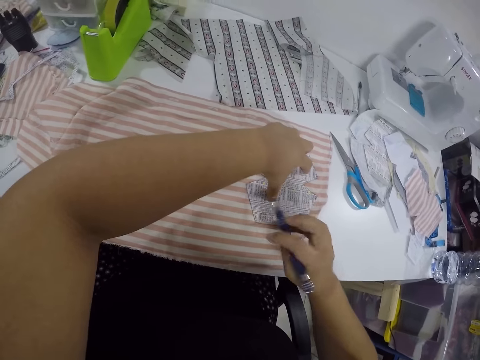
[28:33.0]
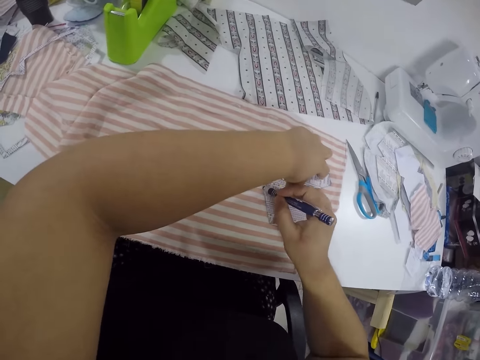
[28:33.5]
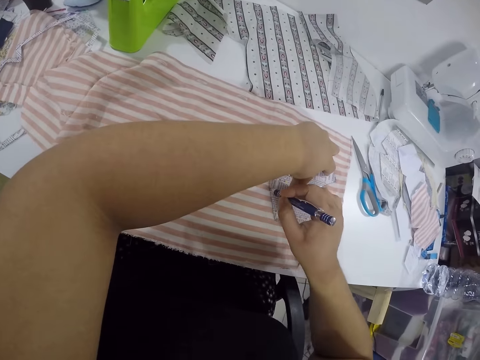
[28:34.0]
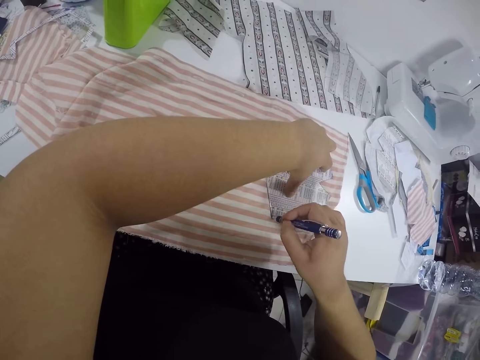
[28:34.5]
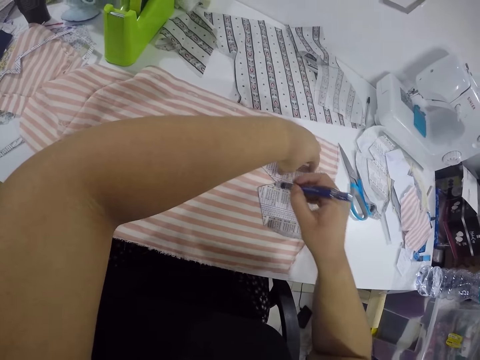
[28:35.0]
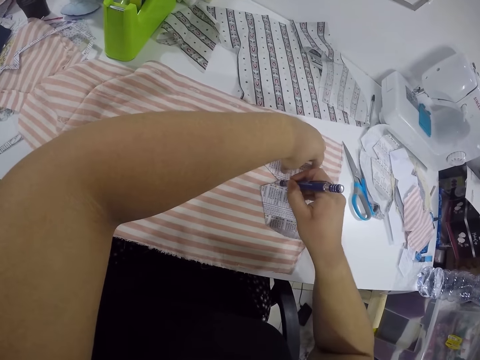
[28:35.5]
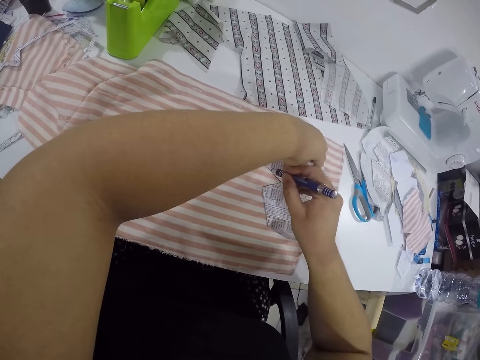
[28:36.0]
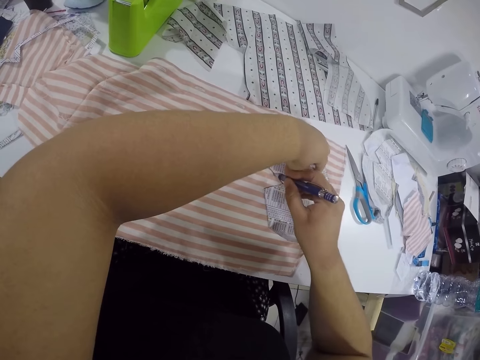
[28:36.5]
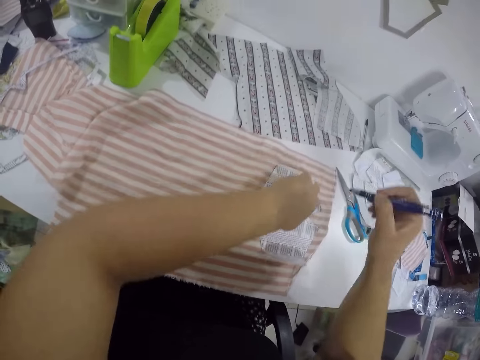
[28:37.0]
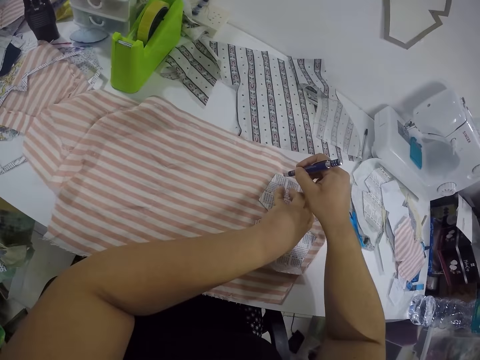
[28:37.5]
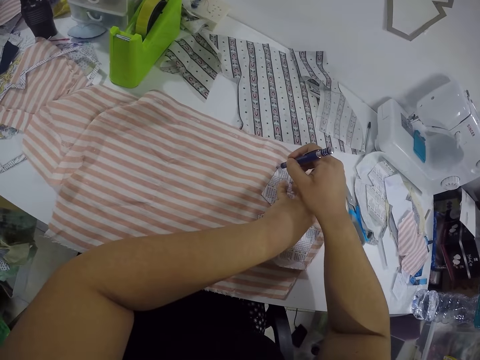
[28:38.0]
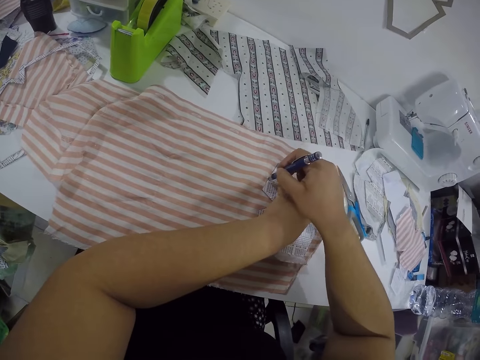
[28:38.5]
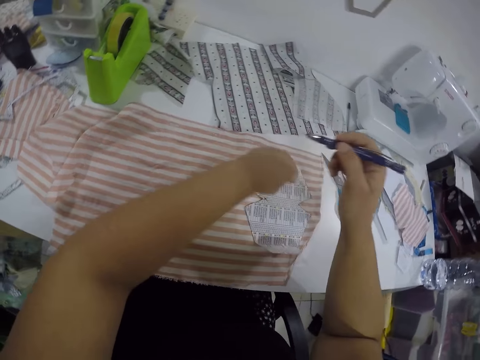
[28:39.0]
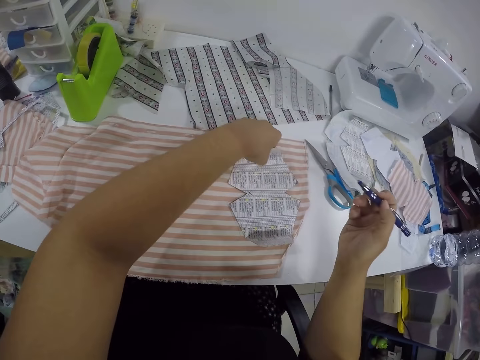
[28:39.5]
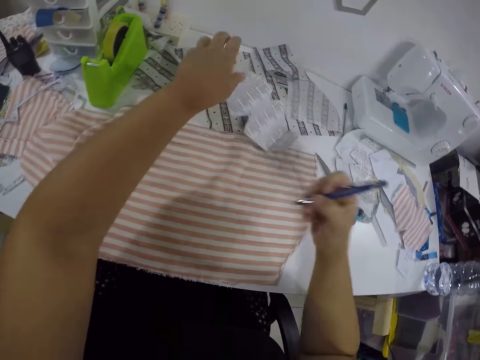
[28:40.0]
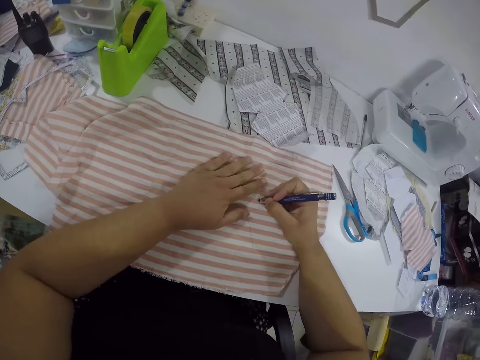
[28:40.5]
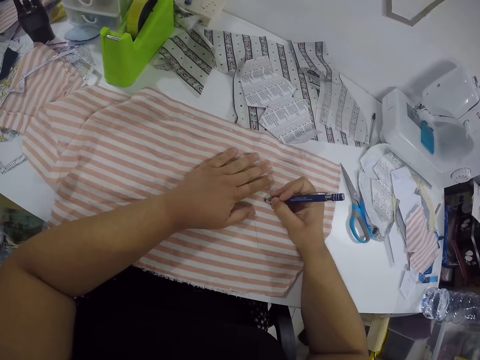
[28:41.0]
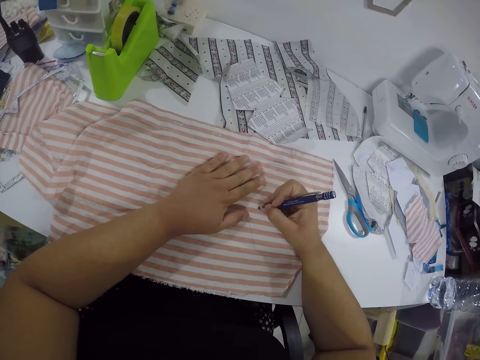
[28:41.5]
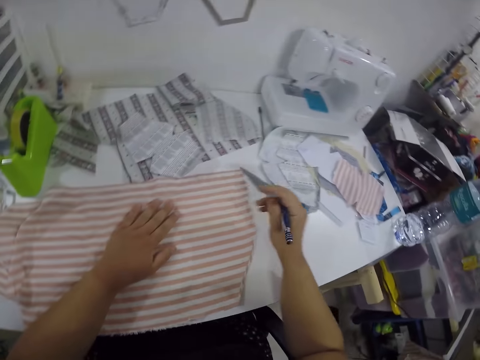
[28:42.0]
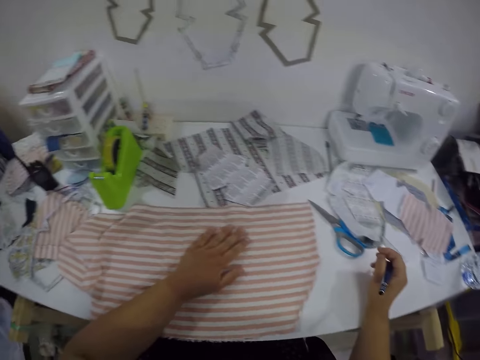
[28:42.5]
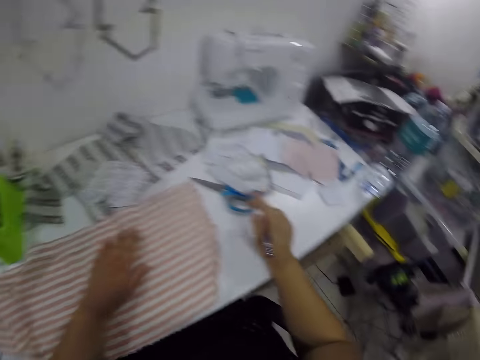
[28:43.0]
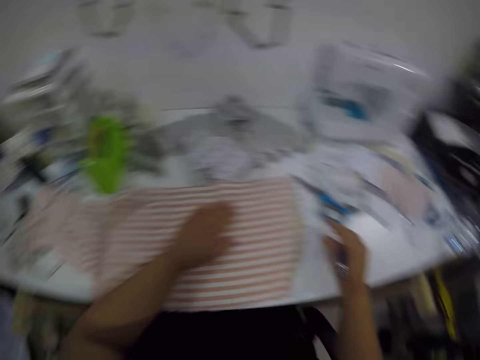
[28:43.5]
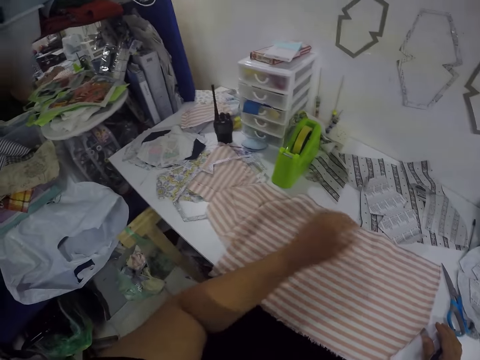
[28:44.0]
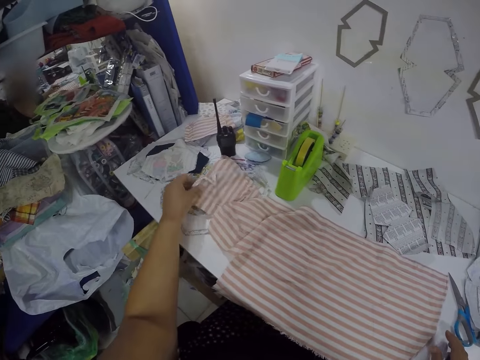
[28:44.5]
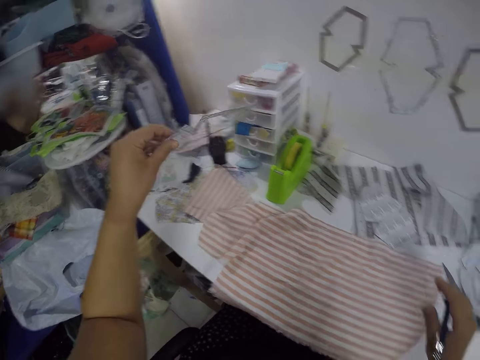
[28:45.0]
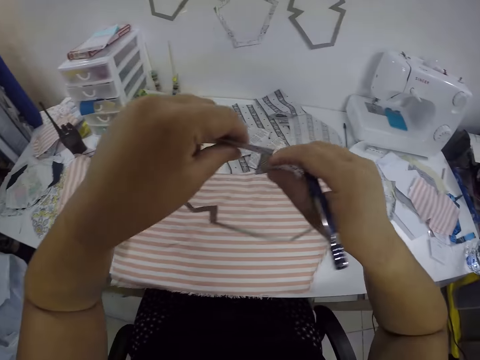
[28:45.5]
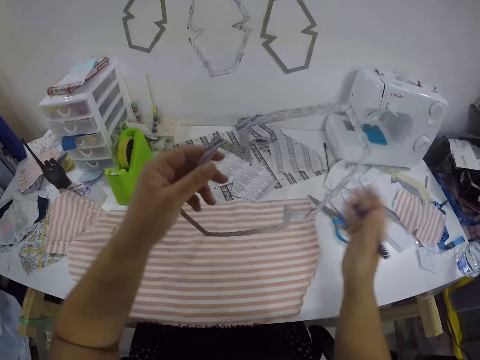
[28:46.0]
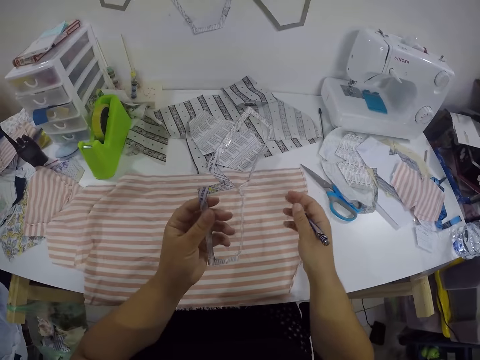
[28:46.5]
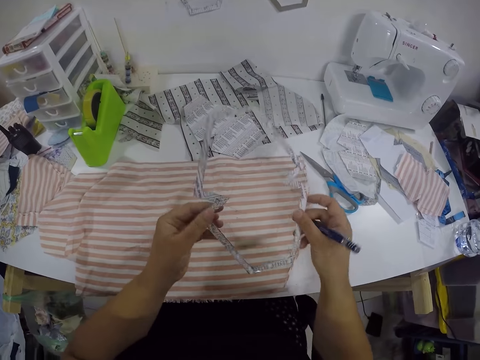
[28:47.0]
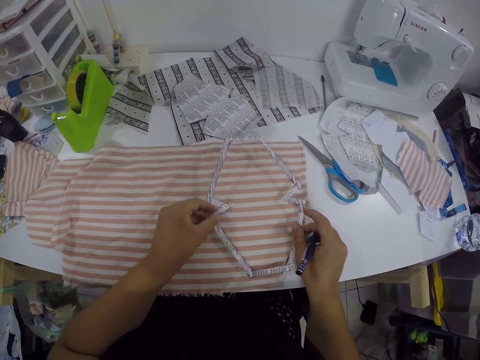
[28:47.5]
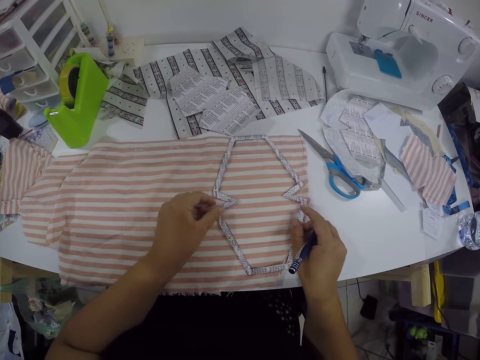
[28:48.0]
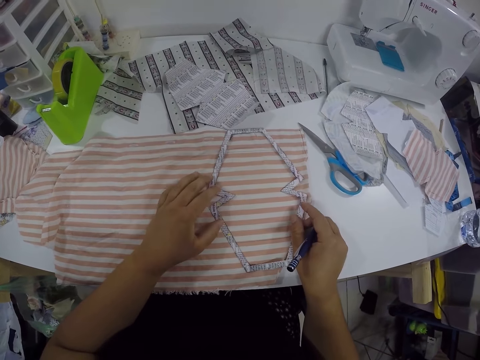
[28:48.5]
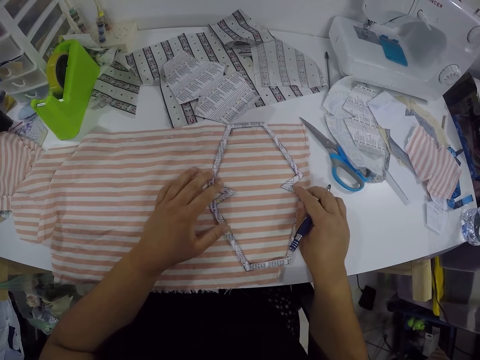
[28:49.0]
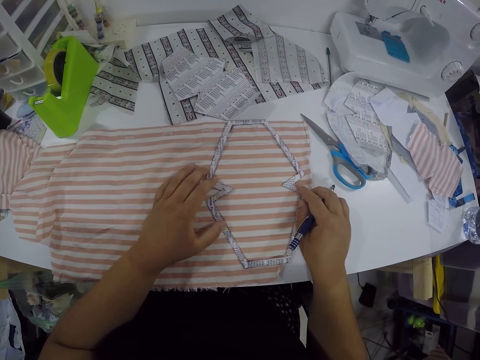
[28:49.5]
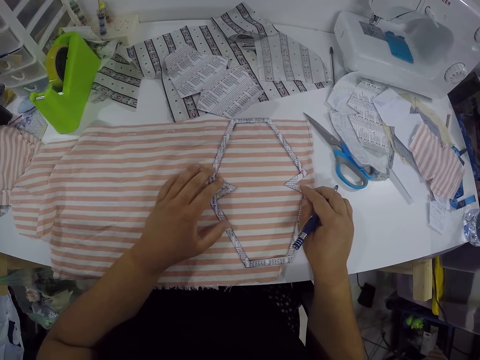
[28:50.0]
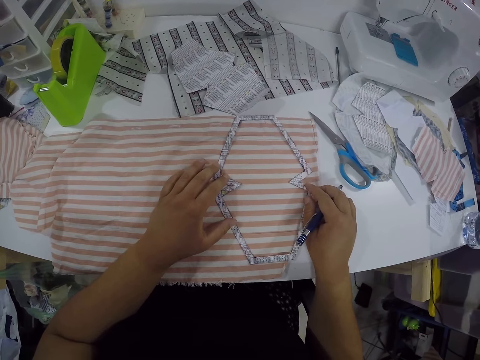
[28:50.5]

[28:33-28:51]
The camera wearer pushes the piece of paper away from the fabric with his left hand. He draws on the fabric on the table with the pencil or pen in his right hand. He lifts the pen from the cloth. He stares around the table. He picks up a piece of cut out paper from the table with his left hand. He holds the piece of cut out paper in his left hand with his right hand. He lifts his right hand from the paper. He places the piece of cut out paper in both hands on the fabric.

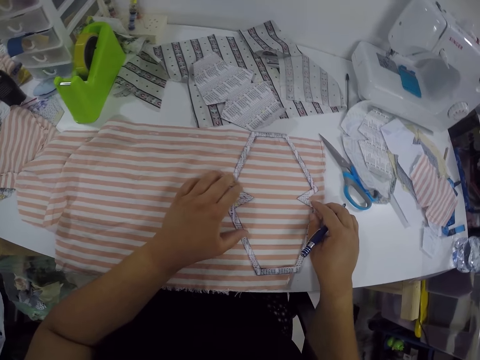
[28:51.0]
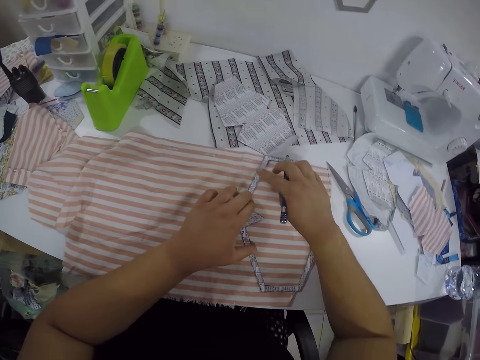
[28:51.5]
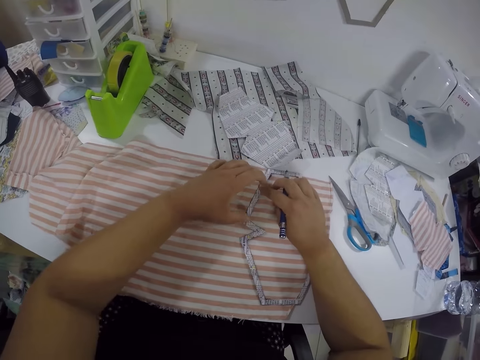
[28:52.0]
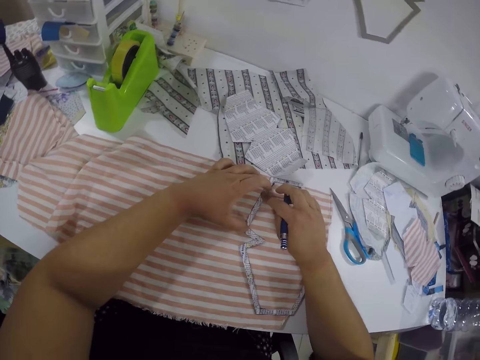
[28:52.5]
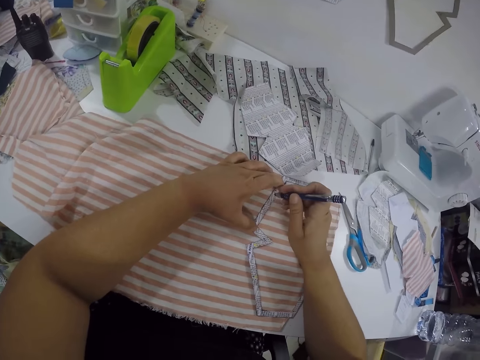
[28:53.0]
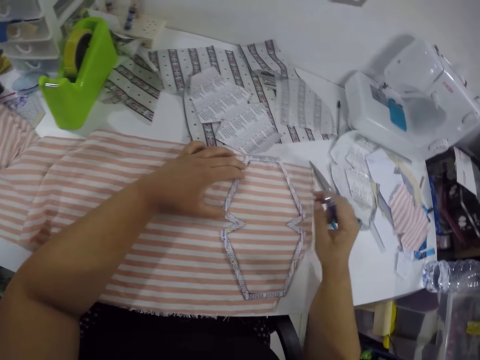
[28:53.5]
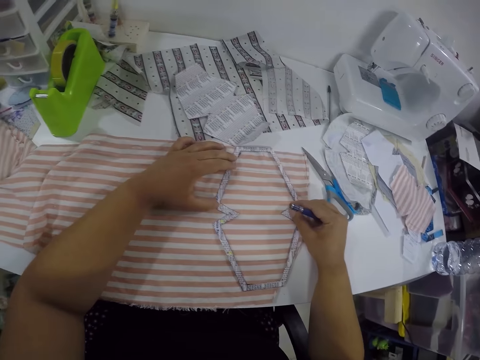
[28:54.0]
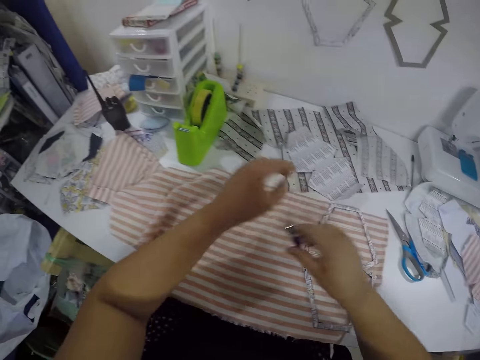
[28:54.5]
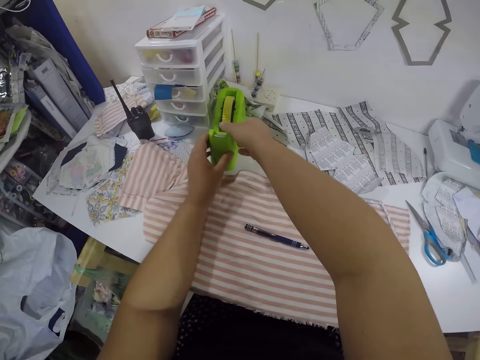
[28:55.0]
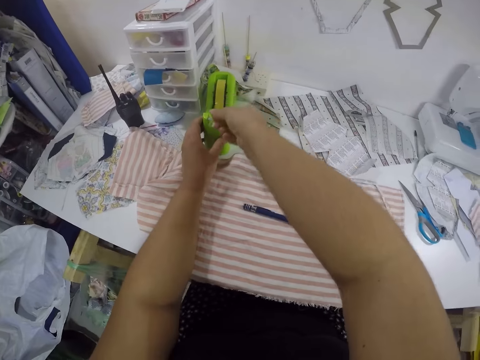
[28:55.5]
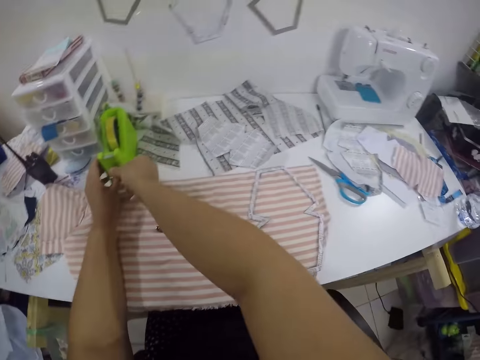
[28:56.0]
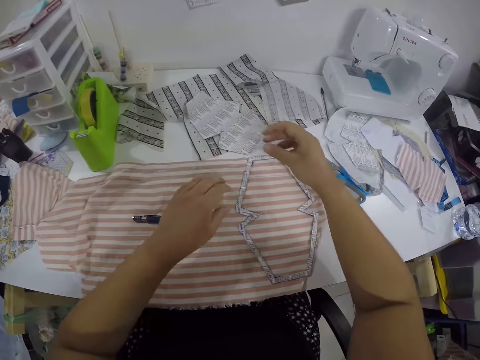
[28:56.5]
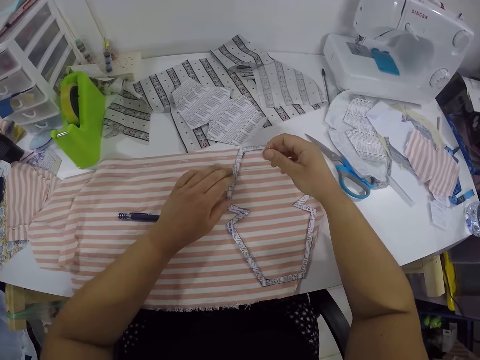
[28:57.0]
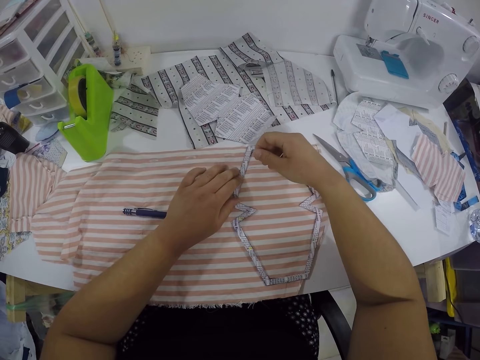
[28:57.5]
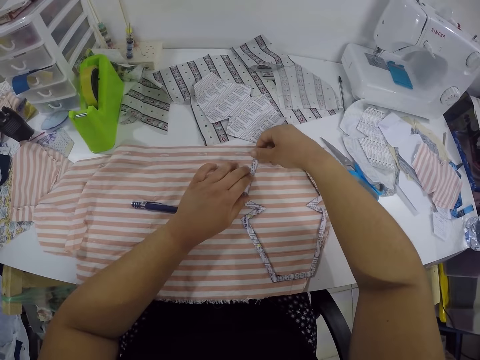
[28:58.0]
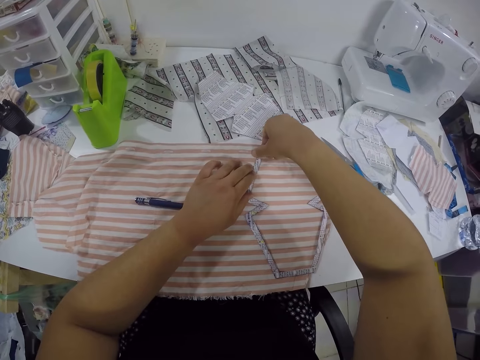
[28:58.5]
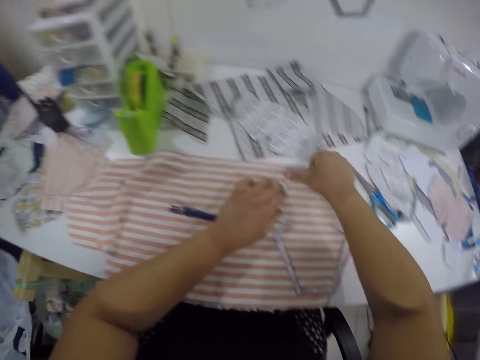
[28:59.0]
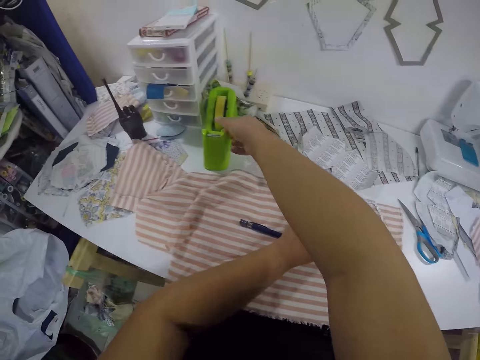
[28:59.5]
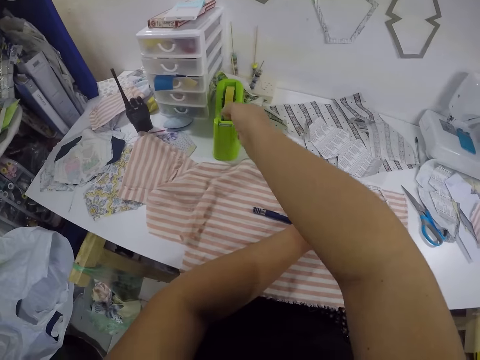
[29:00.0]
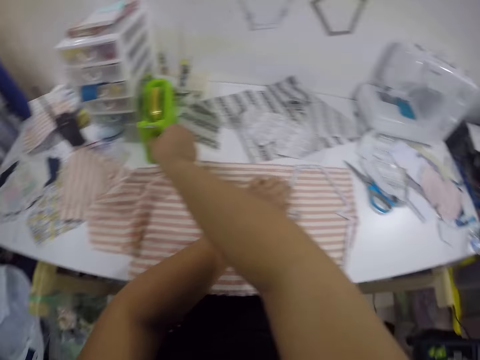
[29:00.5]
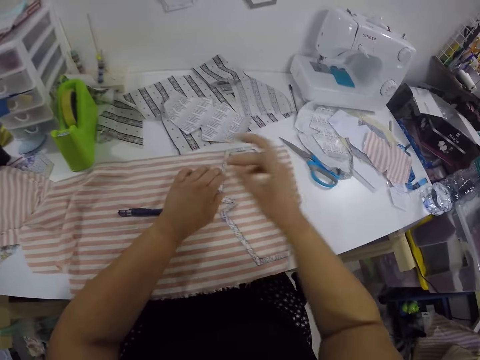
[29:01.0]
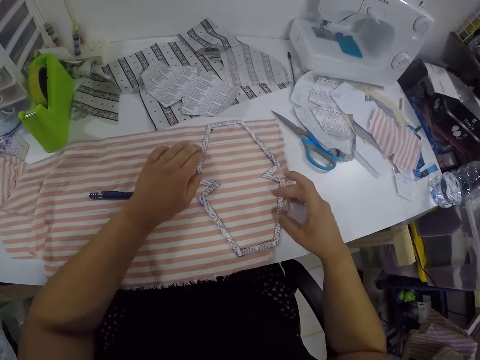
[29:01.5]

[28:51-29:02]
The camera wearer drops the pencil in his right hand on the table. He cuts tape on its dispenser with both hands. He tapes the piece of cut out paper to the fabric on the table with both hands. He cuts the tape on its dispenser with his right hand.
